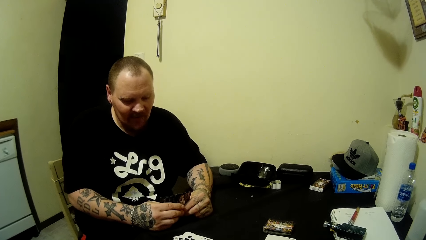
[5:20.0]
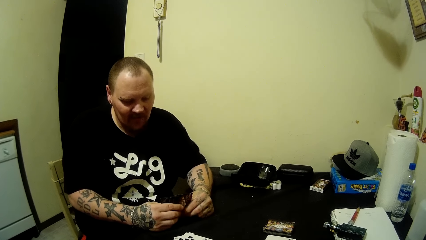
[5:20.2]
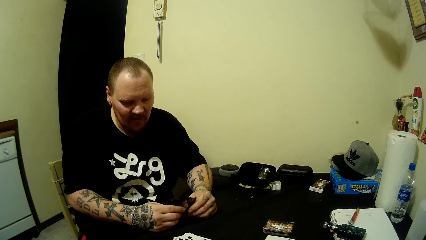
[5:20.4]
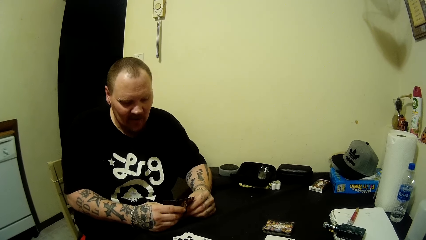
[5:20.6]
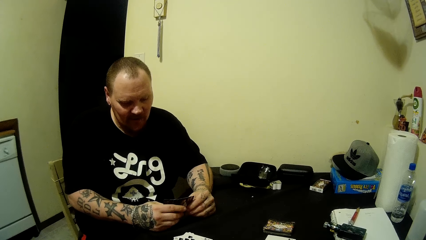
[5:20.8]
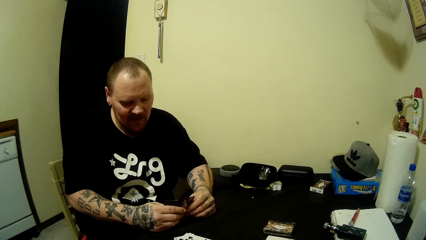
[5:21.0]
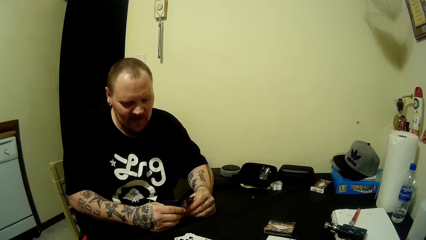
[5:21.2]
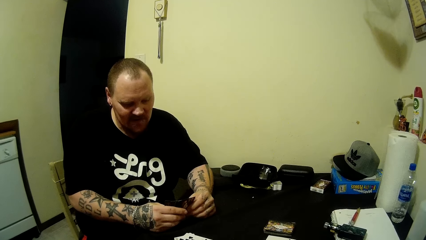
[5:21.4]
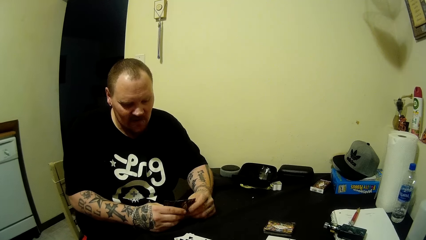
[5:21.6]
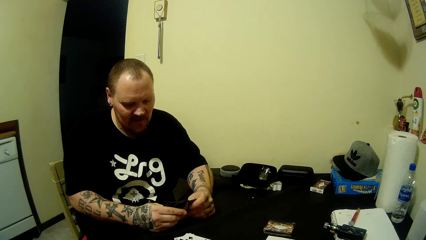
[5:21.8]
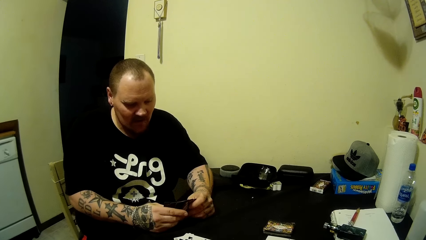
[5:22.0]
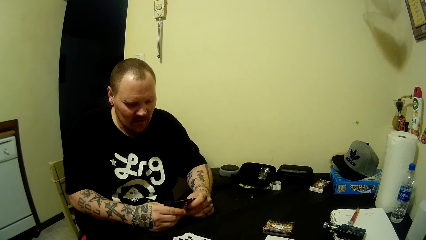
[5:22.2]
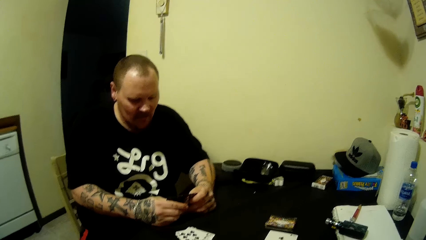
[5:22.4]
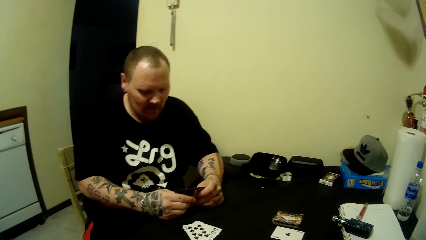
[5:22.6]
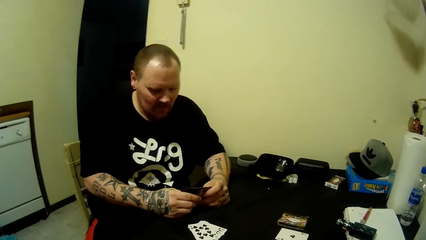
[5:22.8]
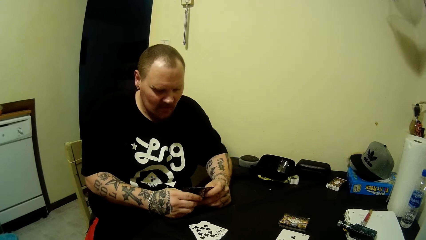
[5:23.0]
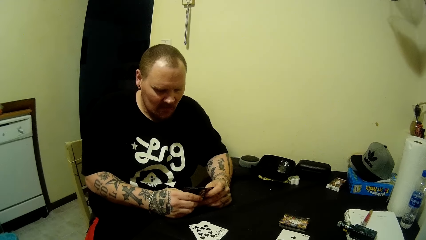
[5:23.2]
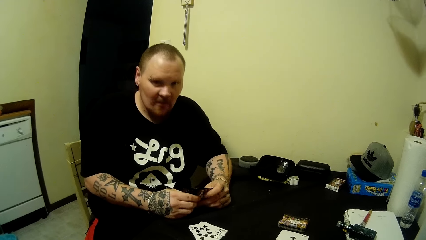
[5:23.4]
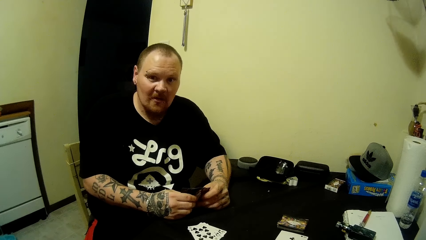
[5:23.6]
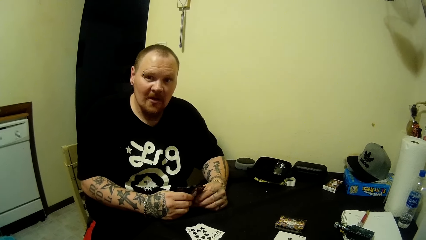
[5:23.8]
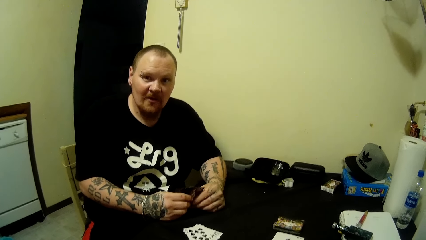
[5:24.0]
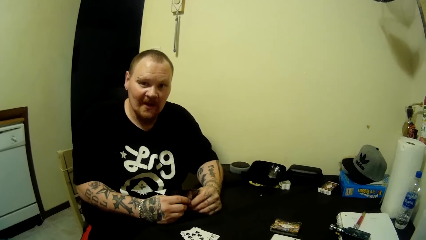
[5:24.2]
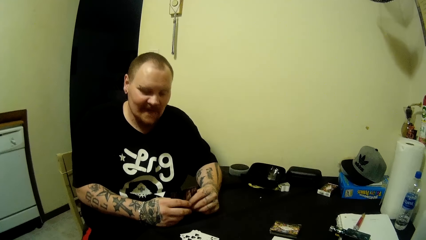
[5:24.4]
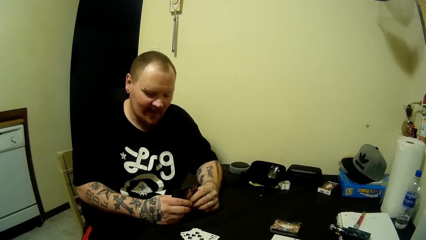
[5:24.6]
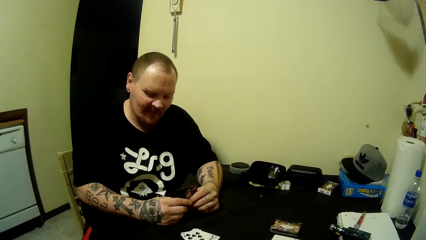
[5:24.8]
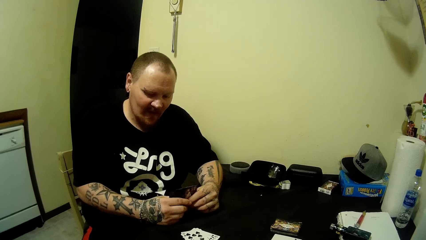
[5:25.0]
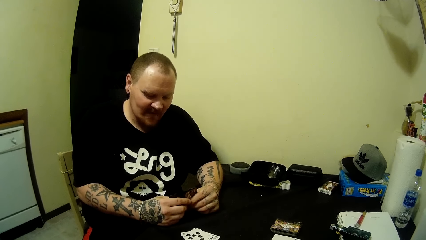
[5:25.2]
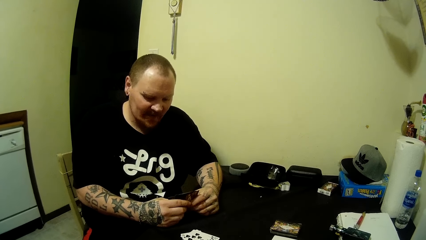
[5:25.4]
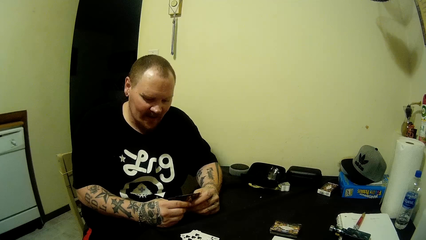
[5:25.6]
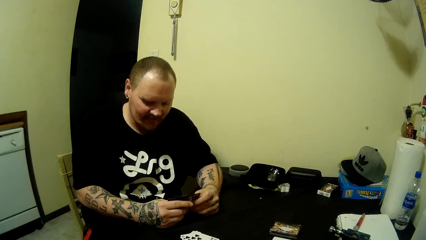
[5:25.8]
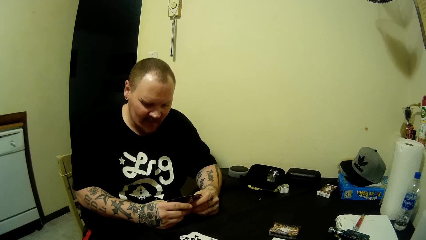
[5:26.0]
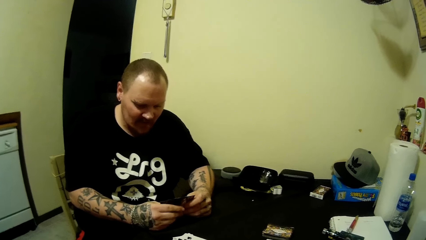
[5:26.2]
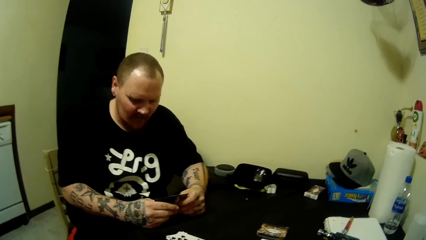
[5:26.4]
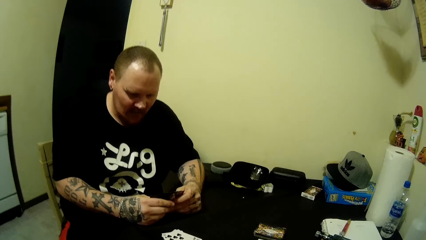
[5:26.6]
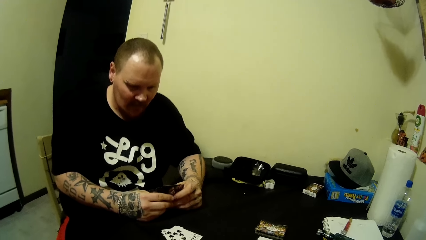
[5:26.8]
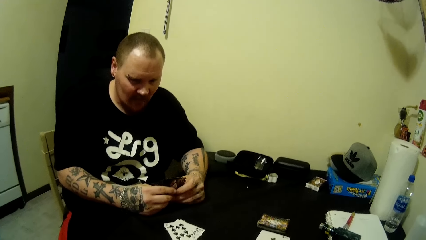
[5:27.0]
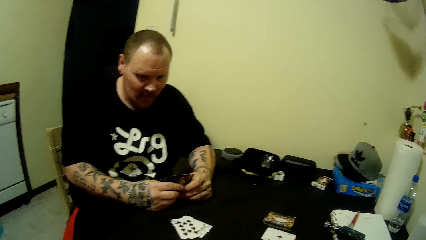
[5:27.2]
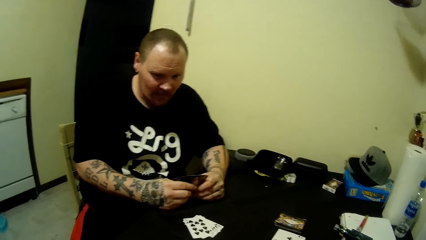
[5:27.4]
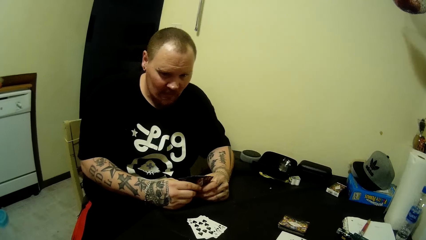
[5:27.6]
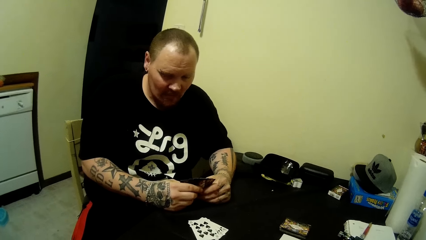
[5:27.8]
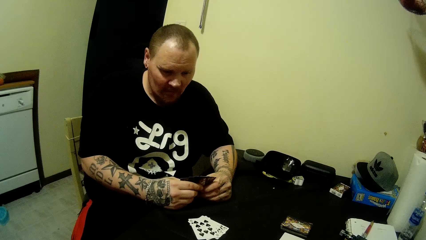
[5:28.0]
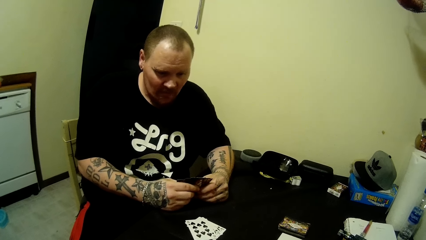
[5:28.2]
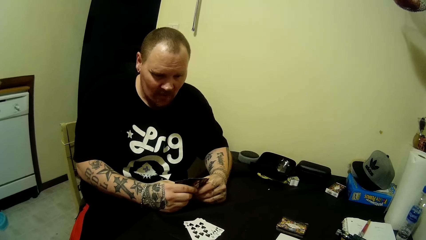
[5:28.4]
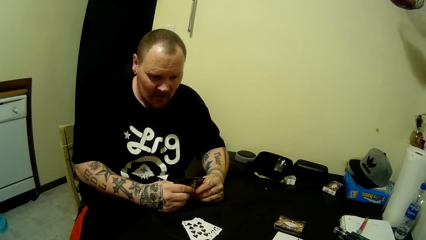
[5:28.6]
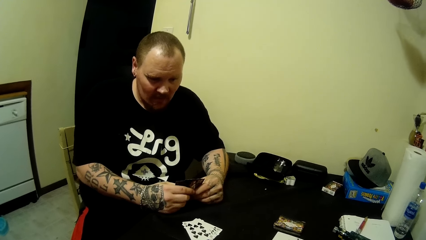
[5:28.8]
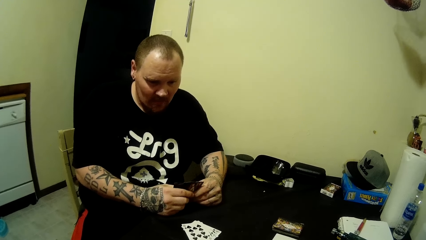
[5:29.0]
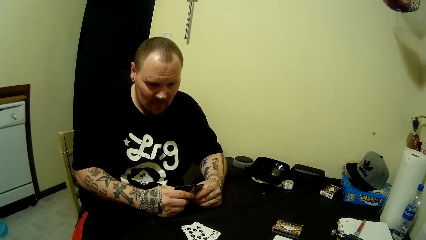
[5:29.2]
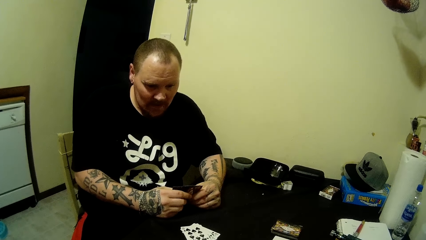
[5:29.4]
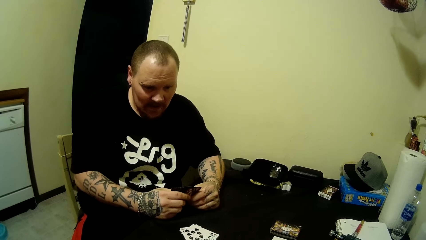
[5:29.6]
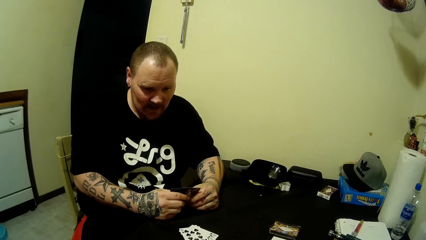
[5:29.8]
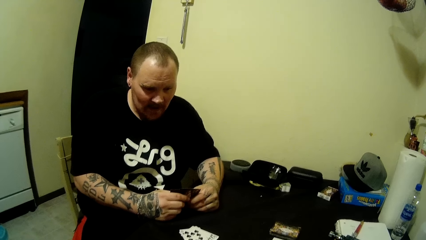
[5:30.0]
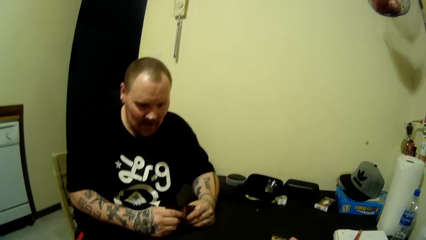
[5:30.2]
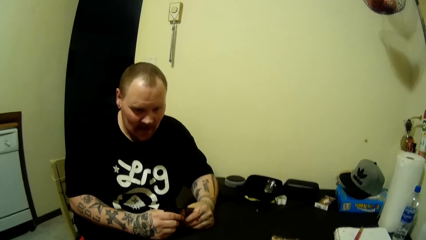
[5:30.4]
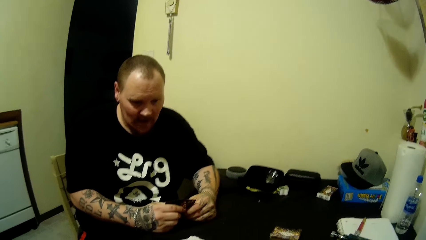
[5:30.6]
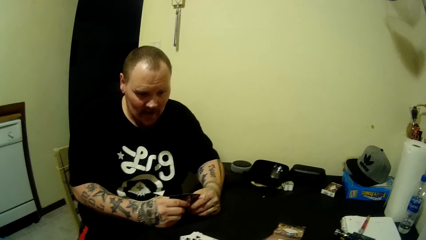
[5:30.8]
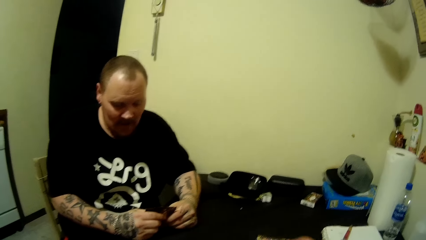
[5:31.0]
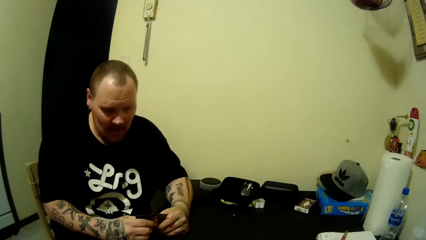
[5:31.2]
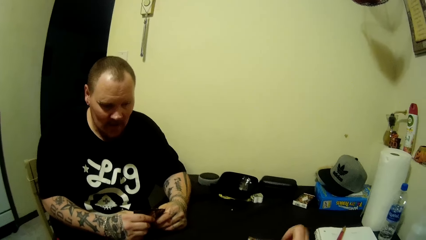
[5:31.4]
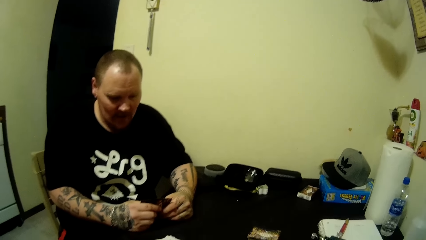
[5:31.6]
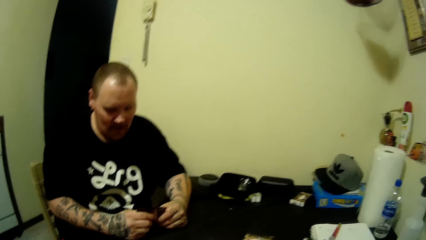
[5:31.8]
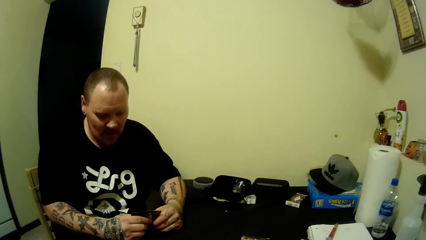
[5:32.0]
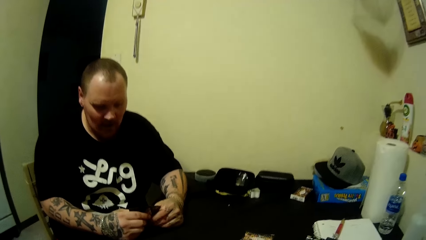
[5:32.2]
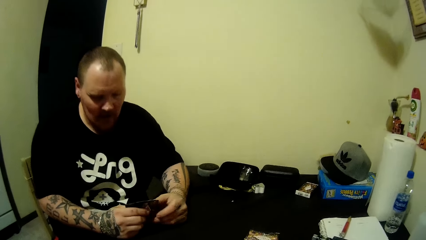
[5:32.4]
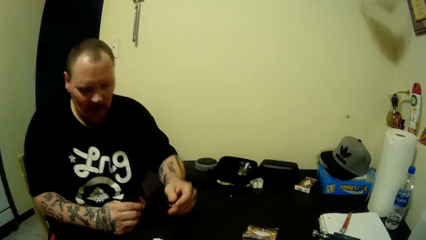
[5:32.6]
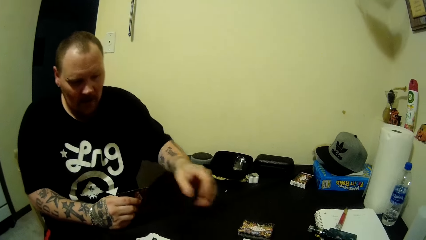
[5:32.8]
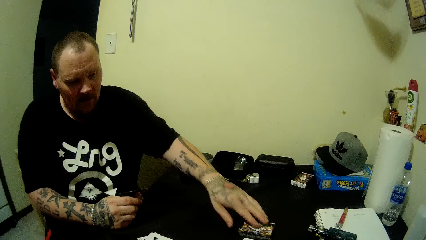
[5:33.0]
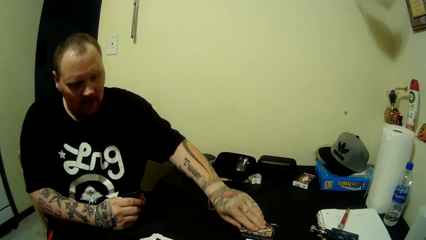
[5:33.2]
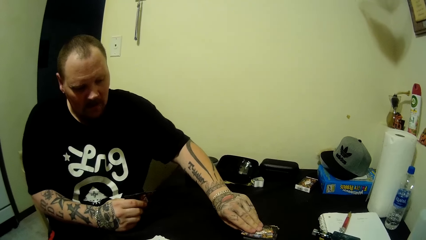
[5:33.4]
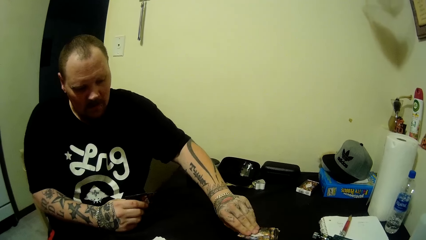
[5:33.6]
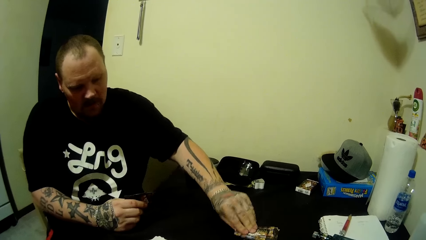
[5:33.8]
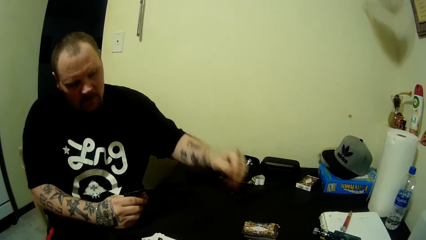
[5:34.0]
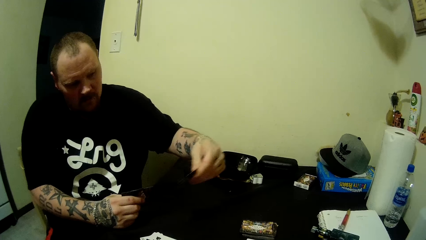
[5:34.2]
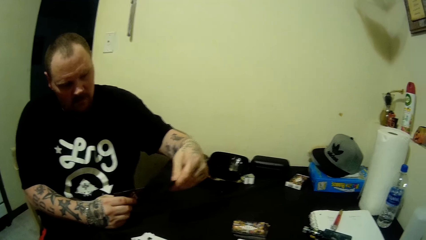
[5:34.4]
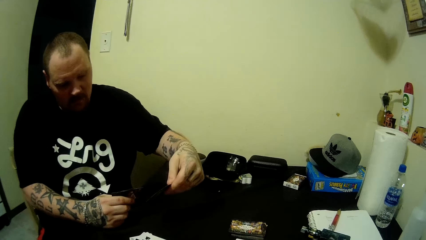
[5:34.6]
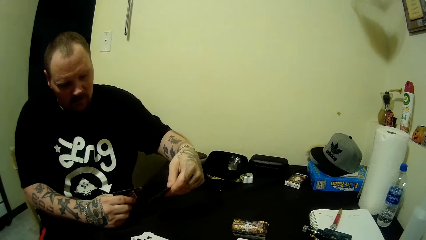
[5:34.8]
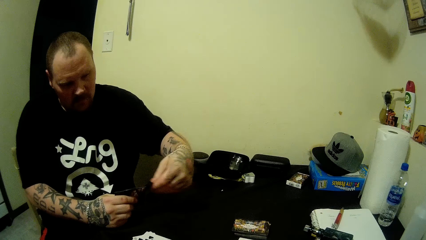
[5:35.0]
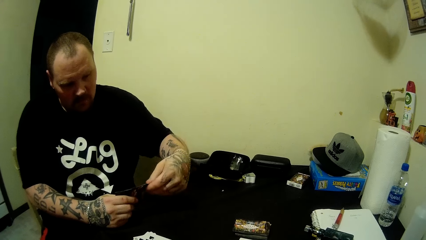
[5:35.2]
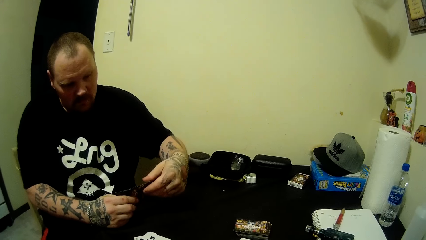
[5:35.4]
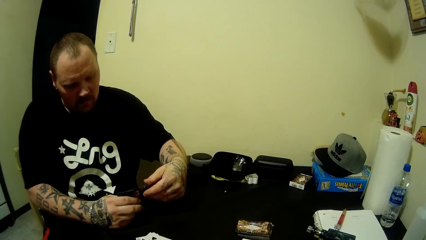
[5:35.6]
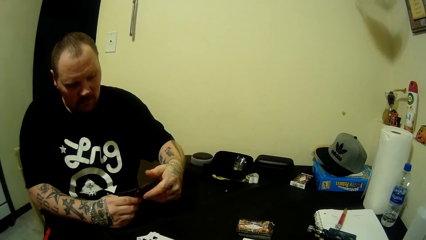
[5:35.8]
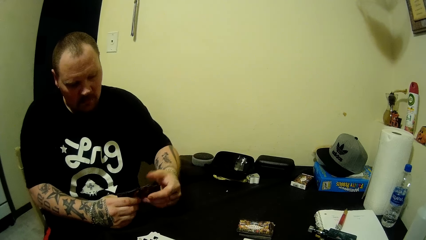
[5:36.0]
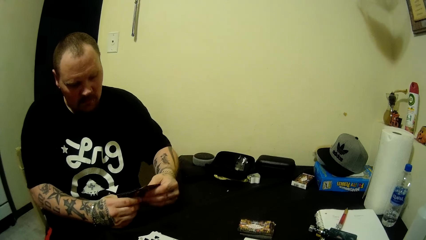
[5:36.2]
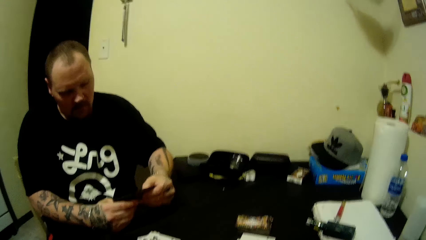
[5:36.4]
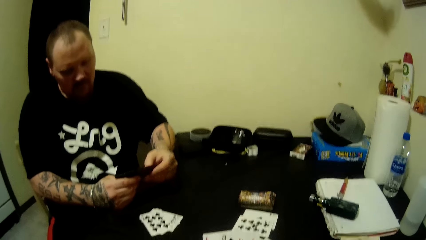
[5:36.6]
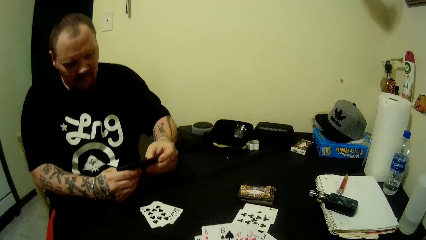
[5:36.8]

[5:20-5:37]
The camera wearer interacts with the man. The man looks at the camera wearer, looks at his cards and looks around. The camera wearer pulls a card, puts a card on the table and looks around. The man picks up a card on the table with his left hand. He looks at the card and arranges cards.
